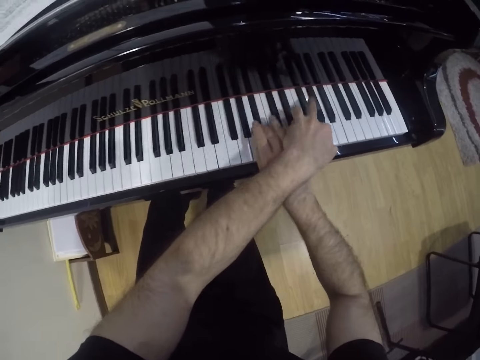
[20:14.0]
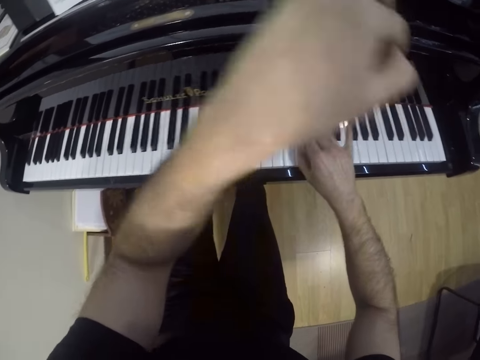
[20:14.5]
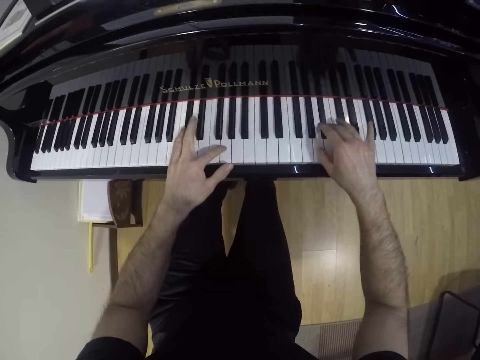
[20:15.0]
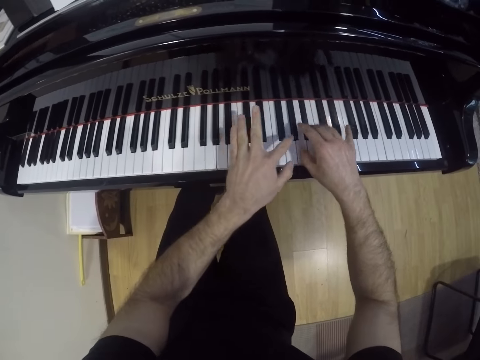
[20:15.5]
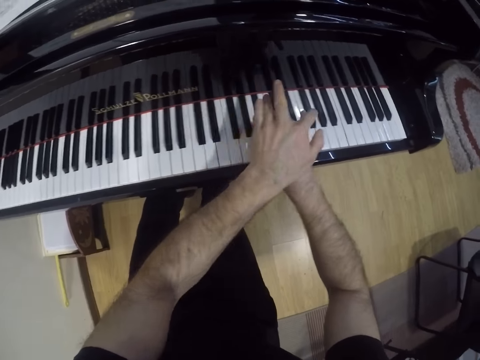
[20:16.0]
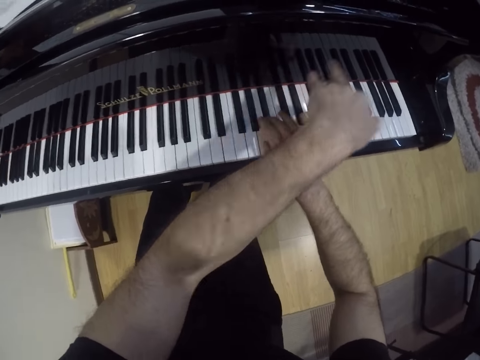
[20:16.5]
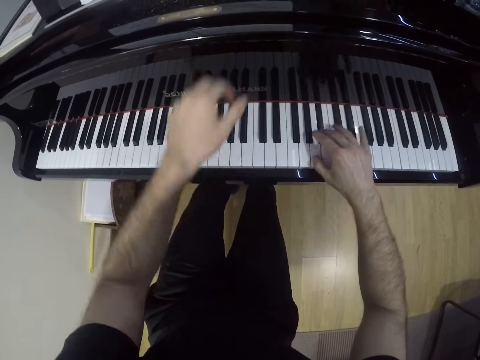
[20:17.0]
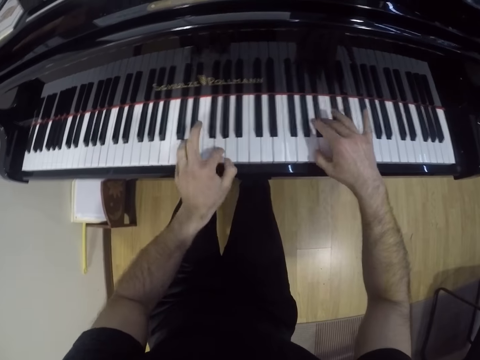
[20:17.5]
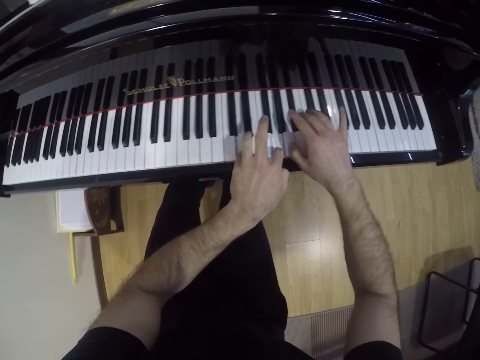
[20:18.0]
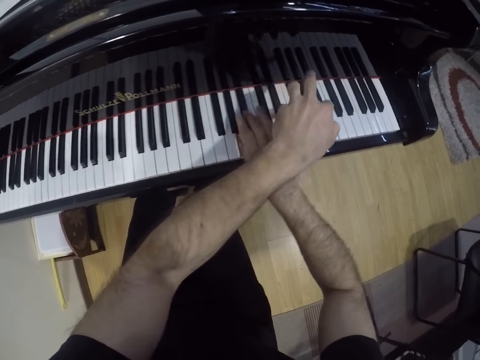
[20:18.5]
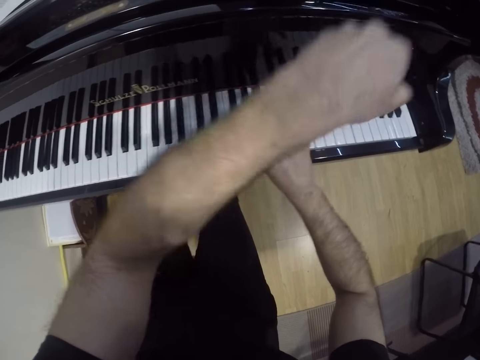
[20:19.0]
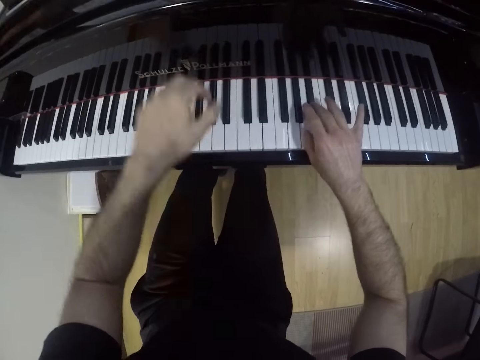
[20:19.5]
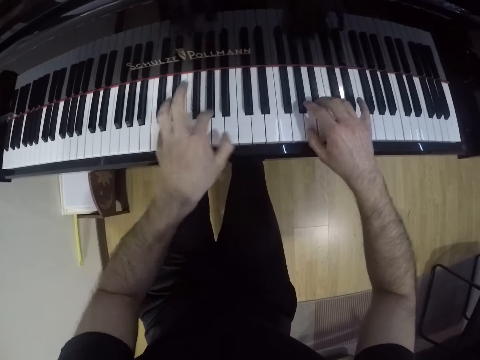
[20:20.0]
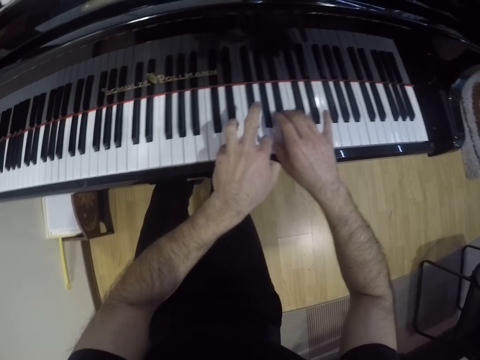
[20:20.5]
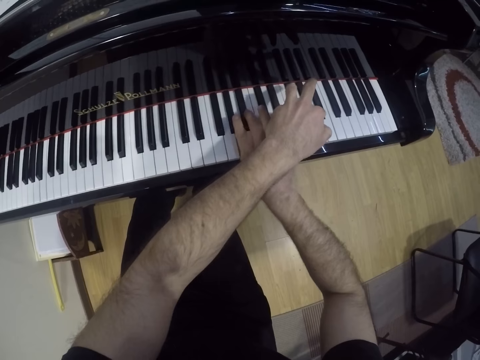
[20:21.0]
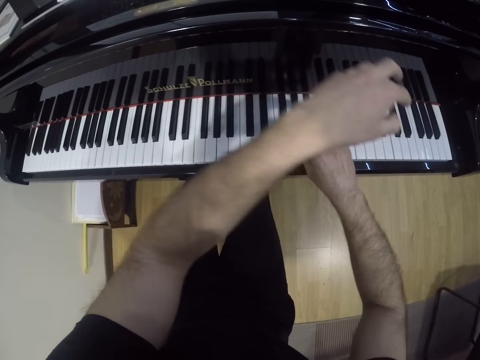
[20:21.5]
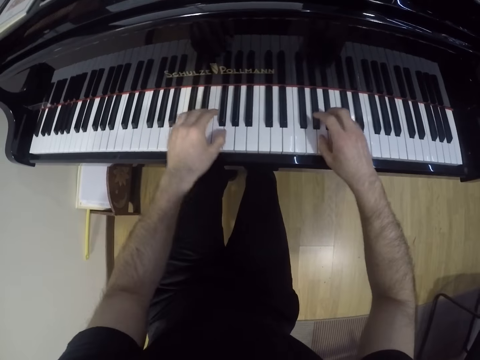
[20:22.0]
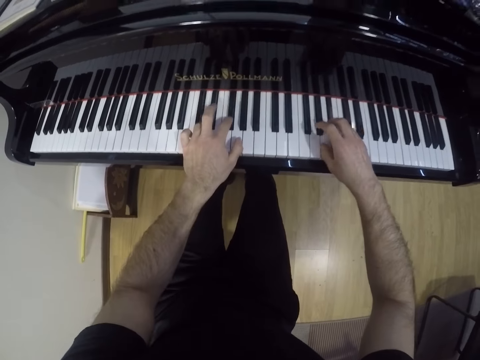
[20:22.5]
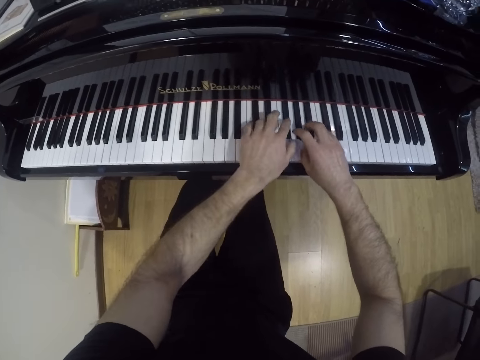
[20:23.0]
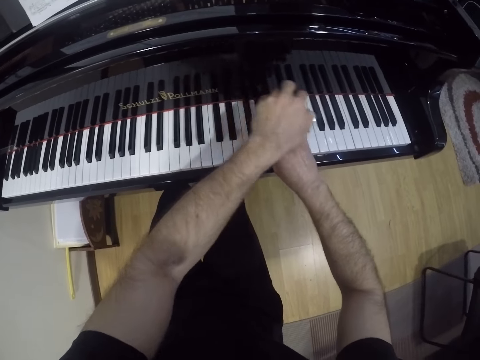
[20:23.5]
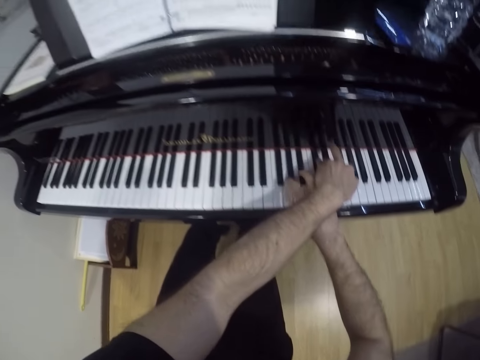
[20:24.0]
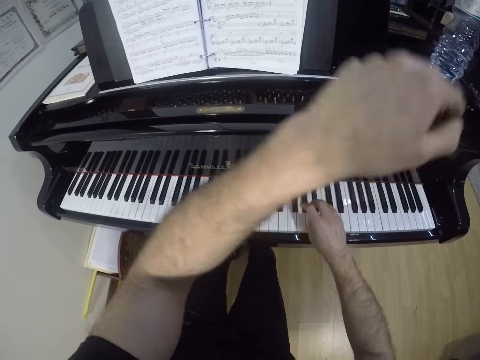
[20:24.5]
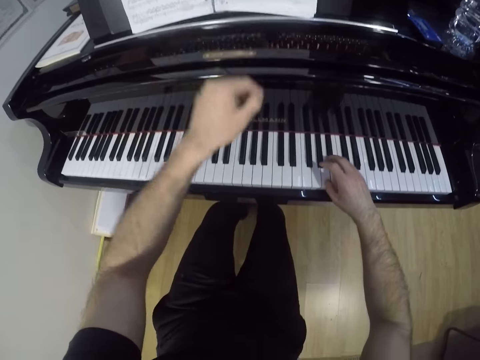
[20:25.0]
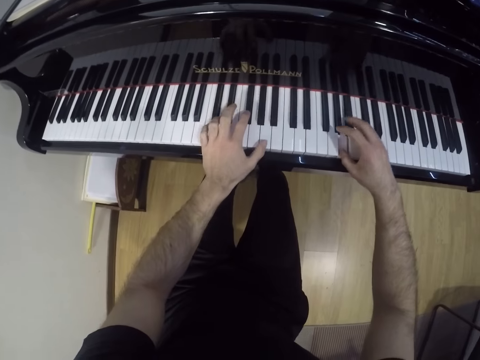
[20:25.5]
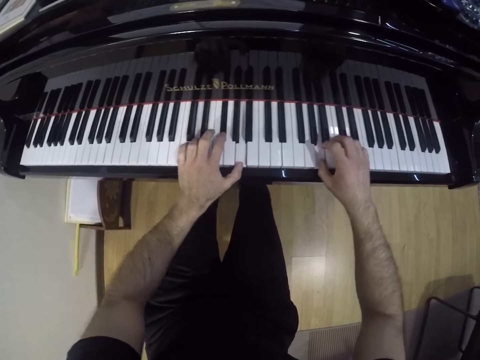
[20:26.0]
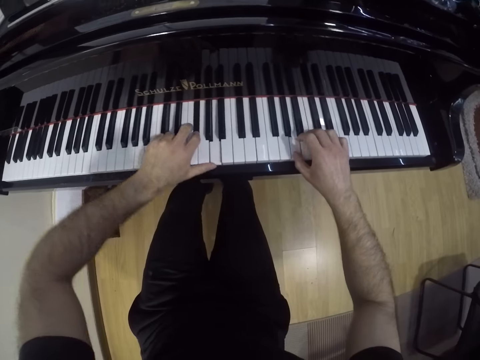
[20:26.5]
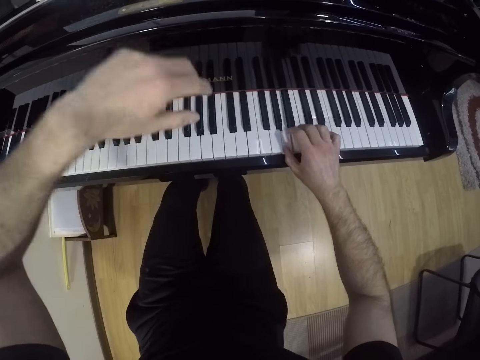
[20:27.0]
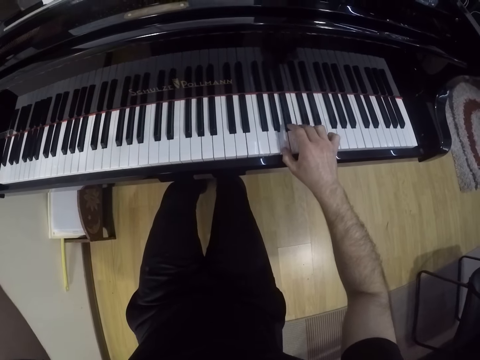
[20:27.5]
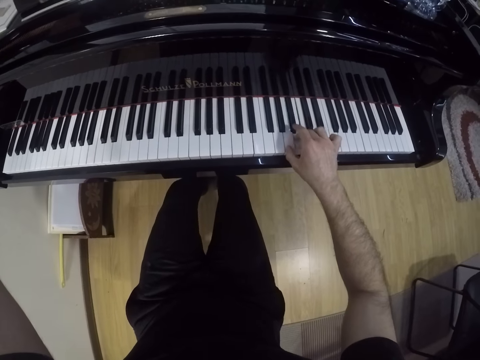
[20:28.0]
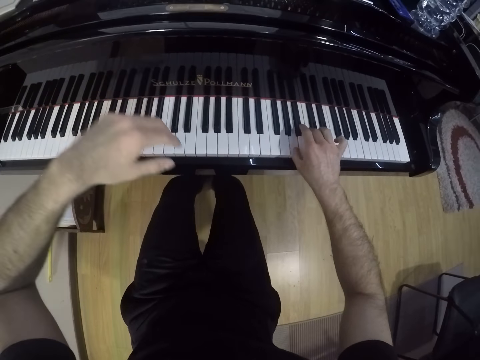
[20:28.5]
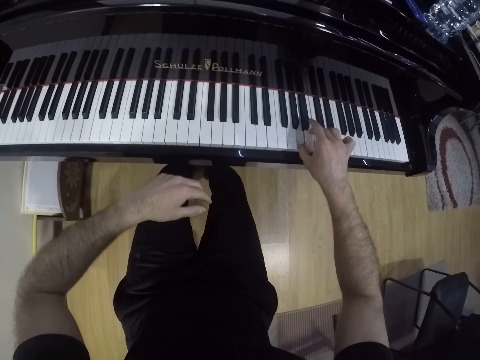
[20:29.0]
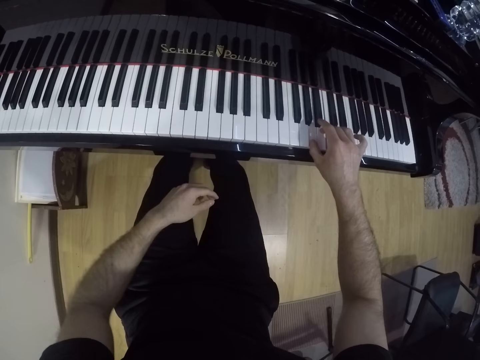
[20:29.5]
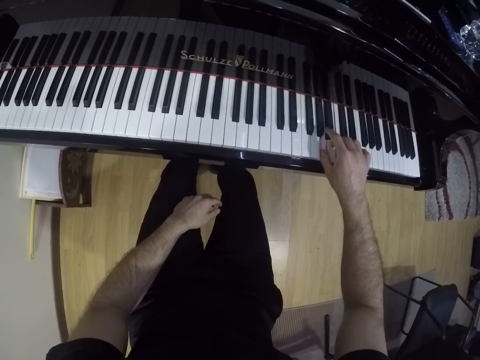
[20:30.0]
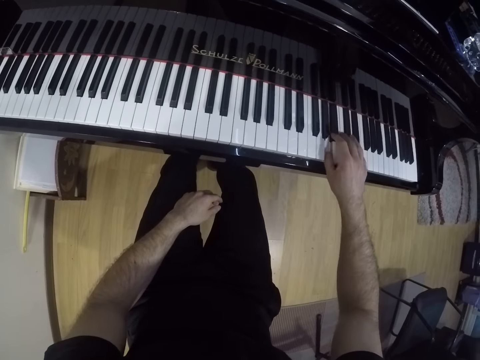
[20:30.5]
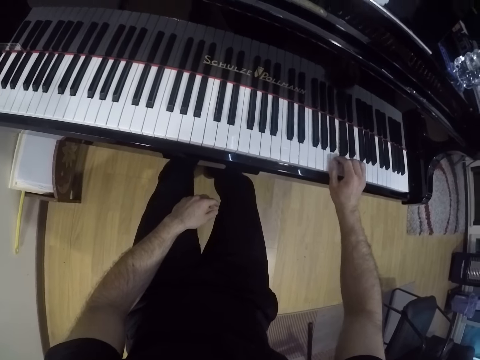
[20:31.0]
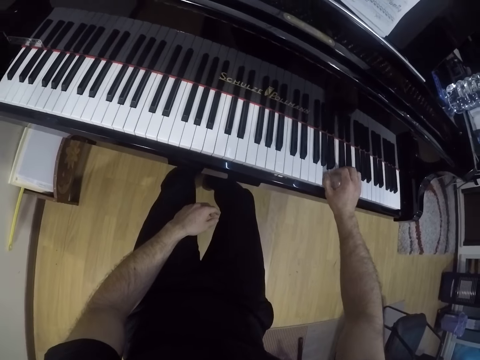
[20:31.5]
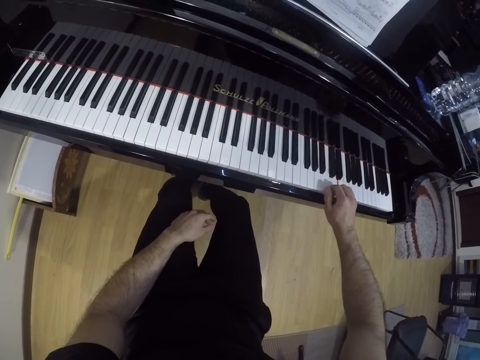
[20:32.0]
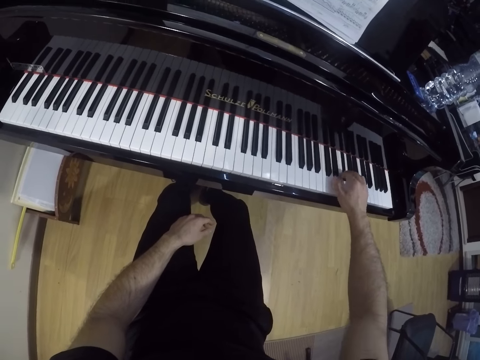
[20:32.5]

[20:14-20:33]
The camera wearer interchanges hands repeatedly. He raises the hand. He drops his left hand. He plays the keyboard with one hand.

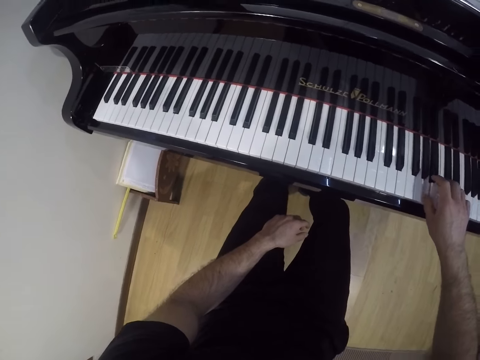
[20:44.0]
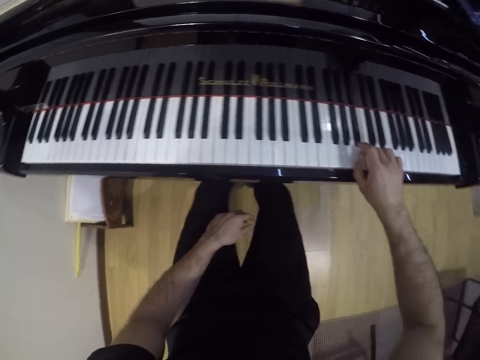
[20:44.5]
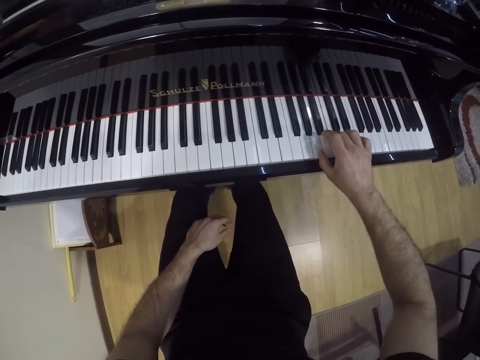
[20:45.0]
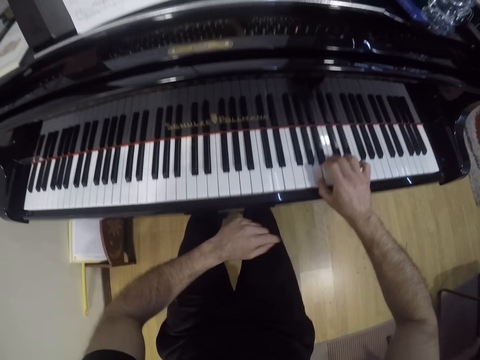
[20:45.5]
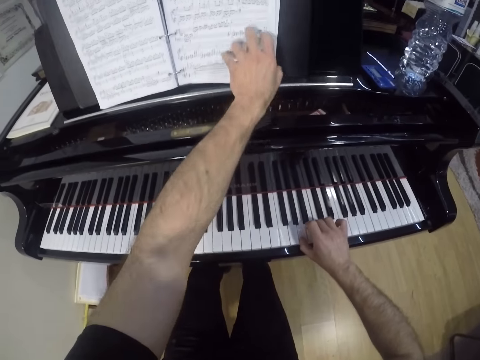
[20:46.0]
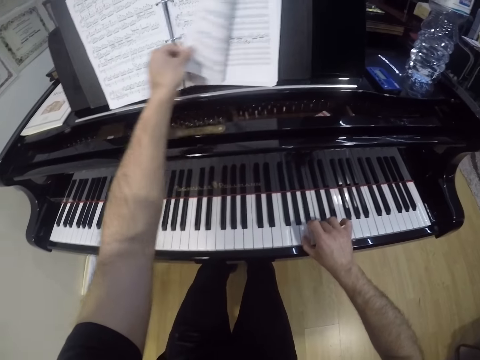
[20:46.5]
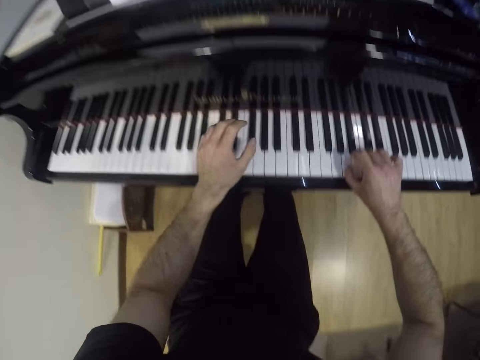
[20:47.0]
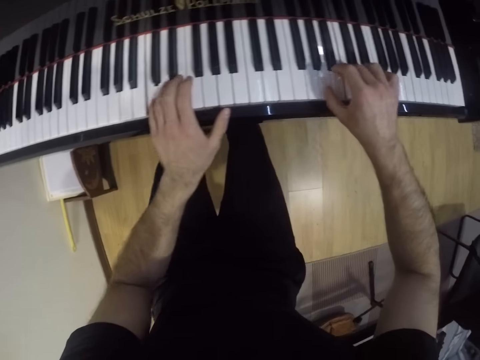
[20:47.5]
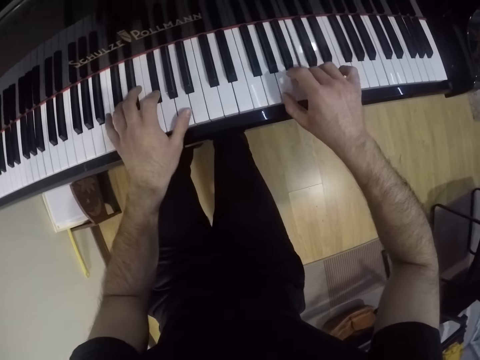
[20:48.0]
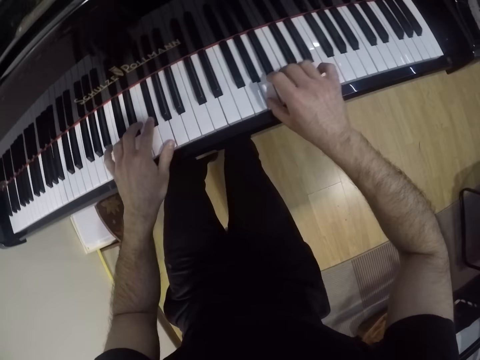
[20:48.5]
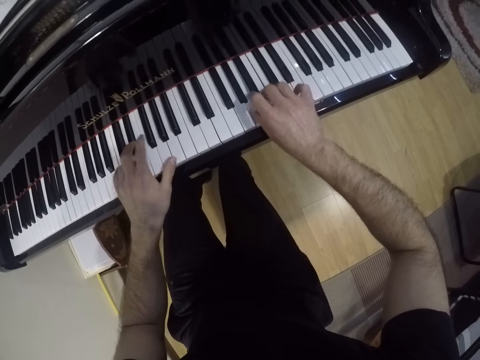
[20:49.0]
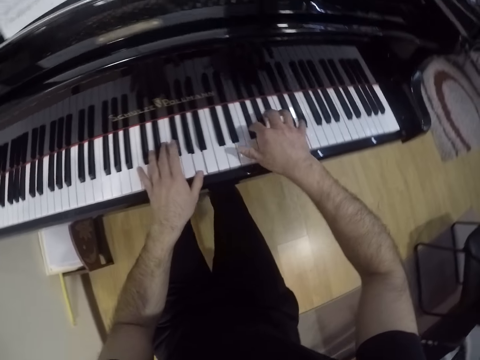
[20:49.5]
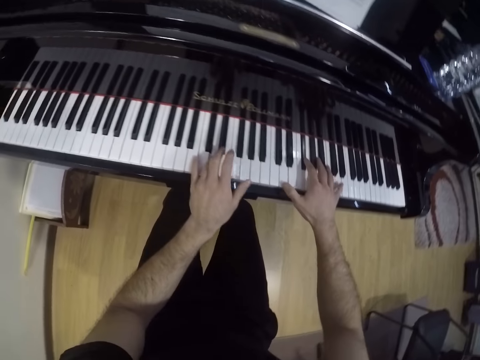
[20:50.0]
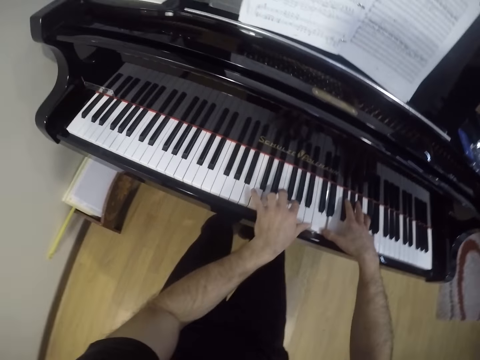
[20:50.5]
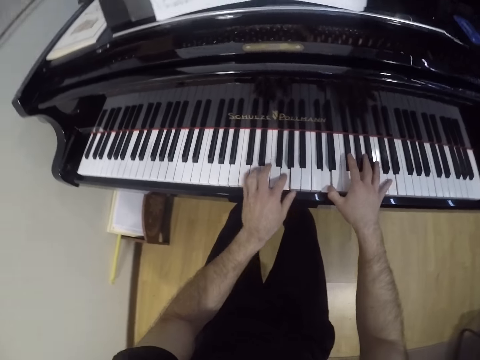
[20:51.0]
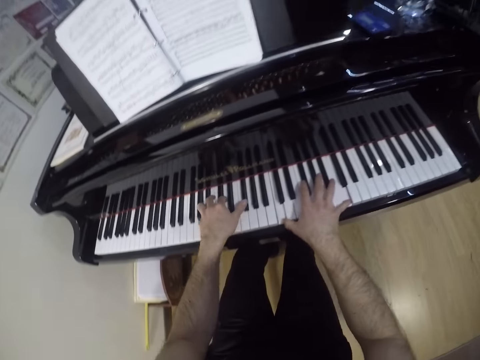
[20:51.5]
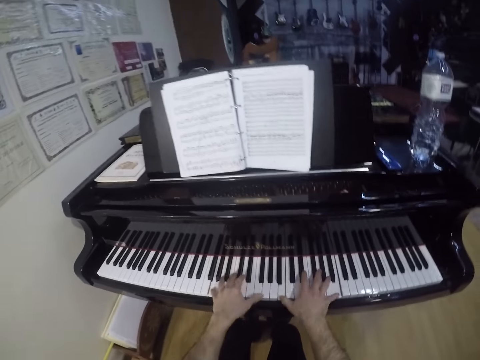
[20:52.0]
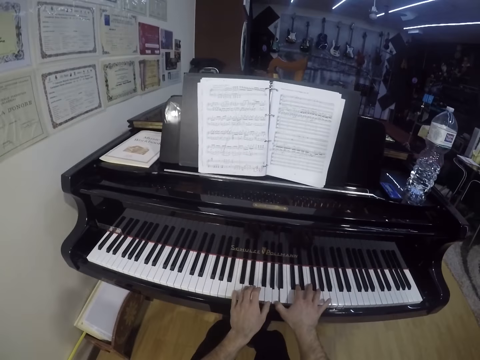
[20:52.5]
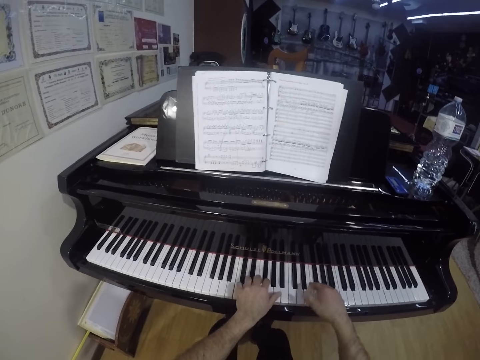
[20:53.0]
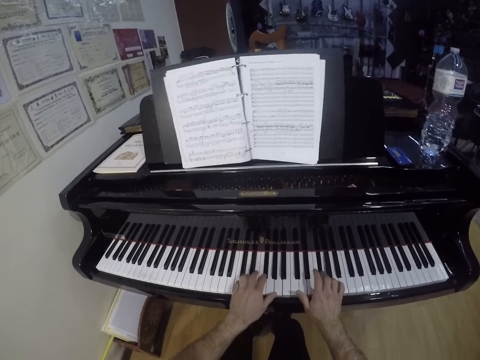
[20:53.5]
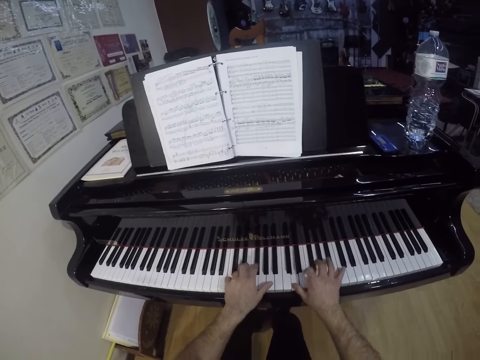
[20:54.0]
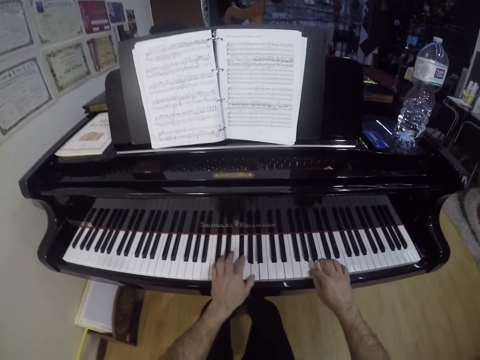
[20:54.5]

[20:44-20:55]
The camera wearer flips a page of a music manuscript on the piano with his left hand. He plays the piano with both hands.
